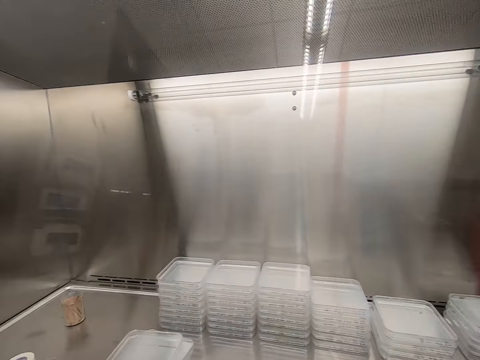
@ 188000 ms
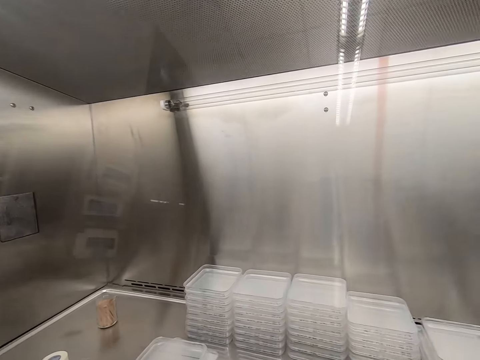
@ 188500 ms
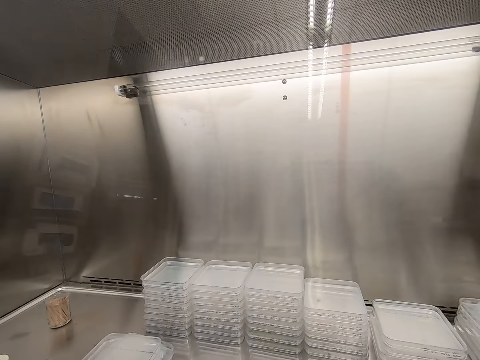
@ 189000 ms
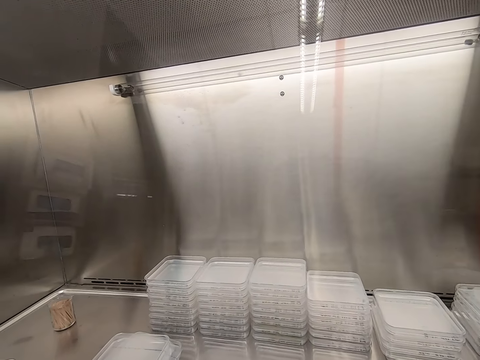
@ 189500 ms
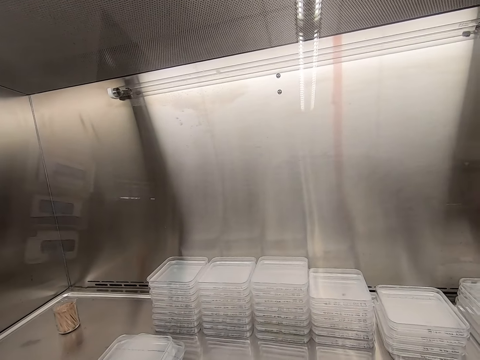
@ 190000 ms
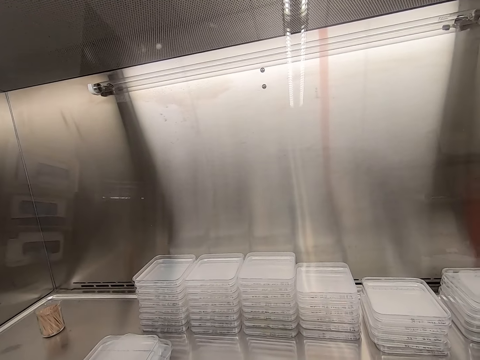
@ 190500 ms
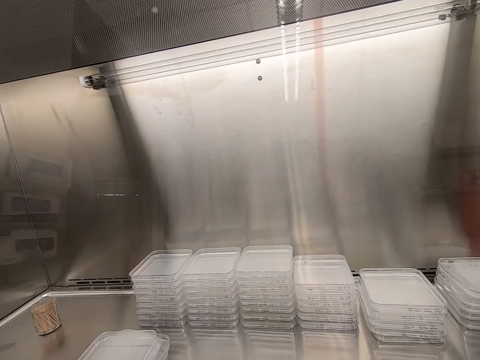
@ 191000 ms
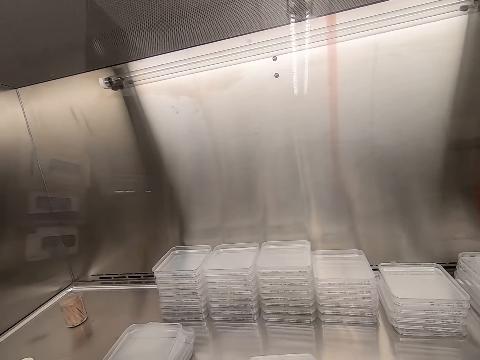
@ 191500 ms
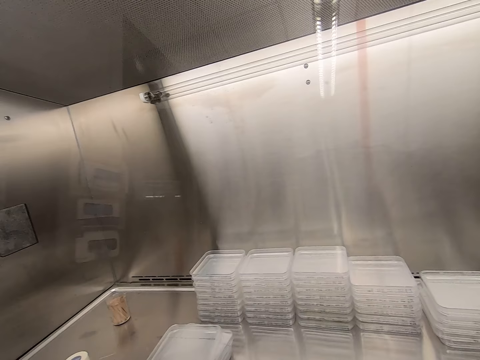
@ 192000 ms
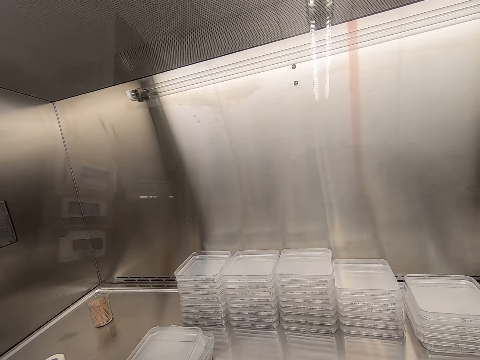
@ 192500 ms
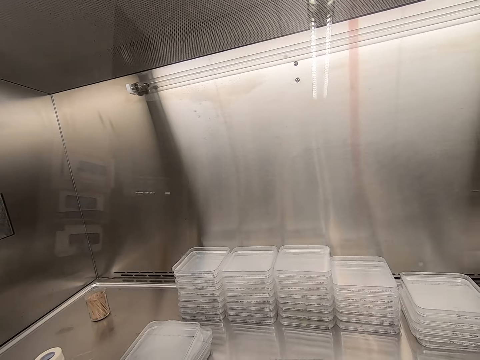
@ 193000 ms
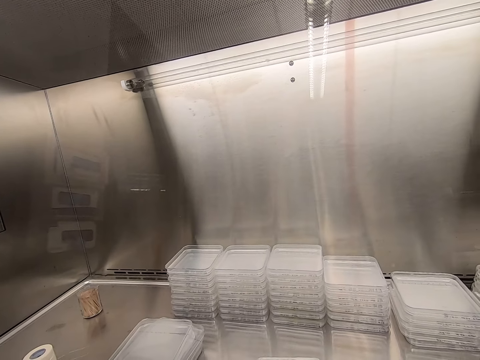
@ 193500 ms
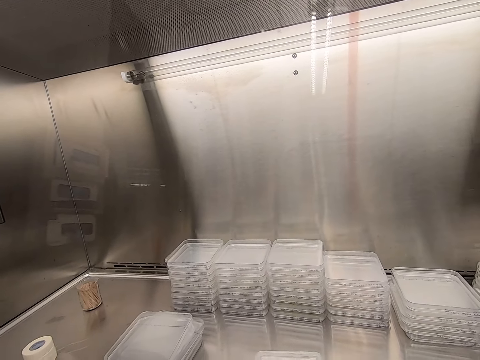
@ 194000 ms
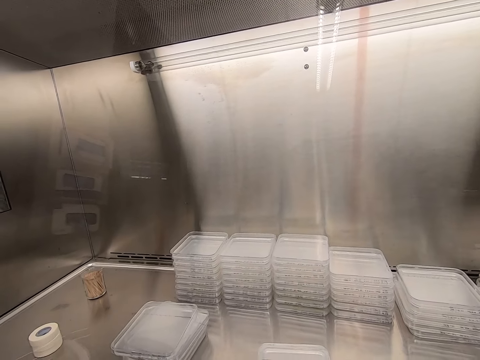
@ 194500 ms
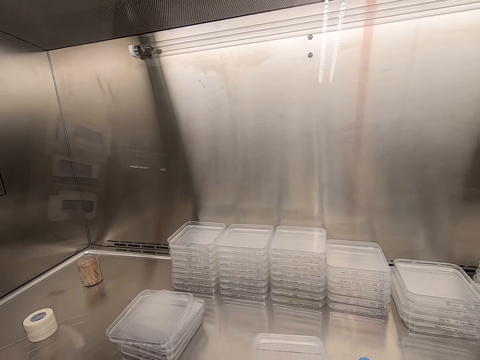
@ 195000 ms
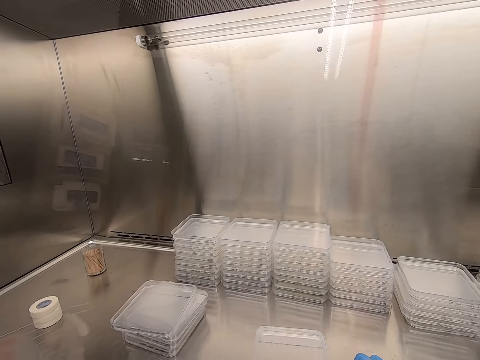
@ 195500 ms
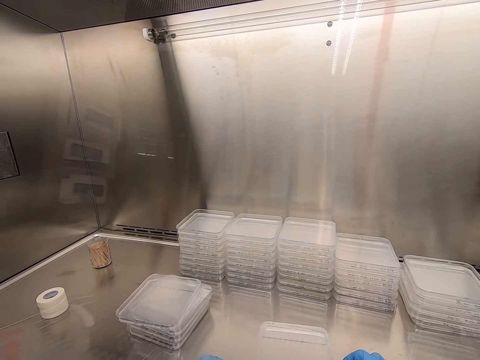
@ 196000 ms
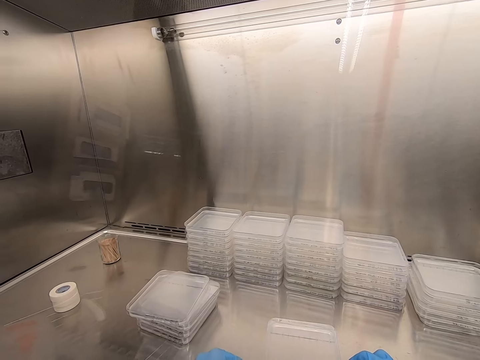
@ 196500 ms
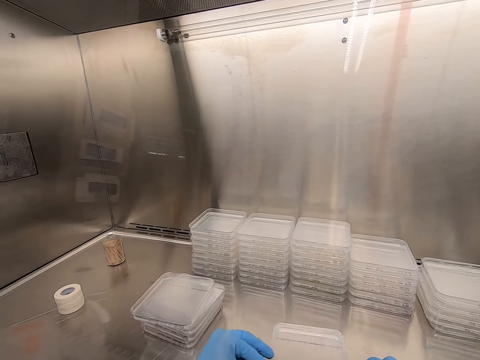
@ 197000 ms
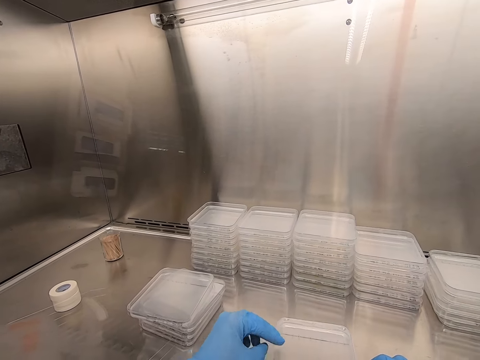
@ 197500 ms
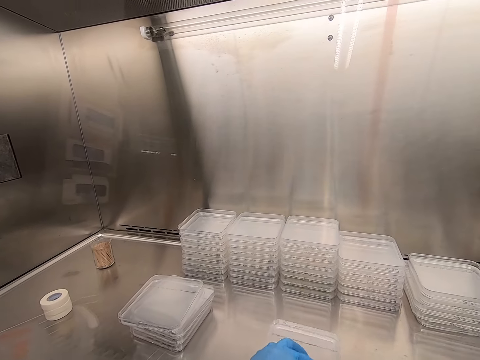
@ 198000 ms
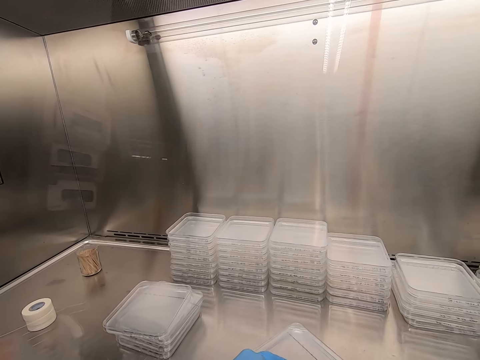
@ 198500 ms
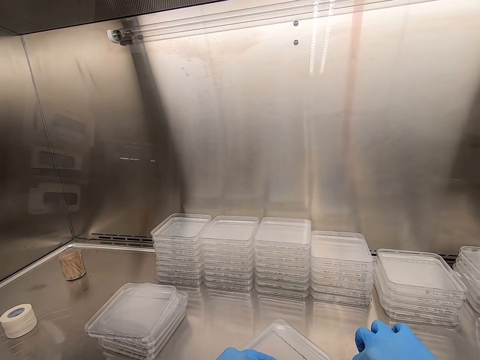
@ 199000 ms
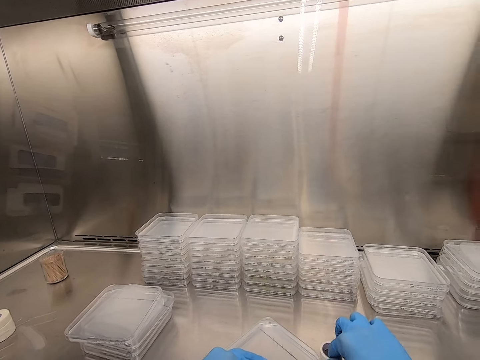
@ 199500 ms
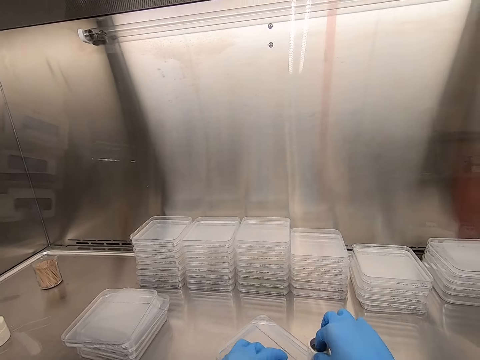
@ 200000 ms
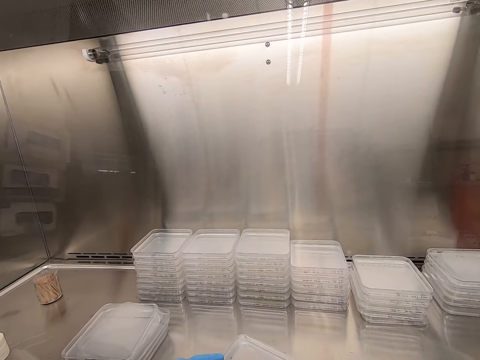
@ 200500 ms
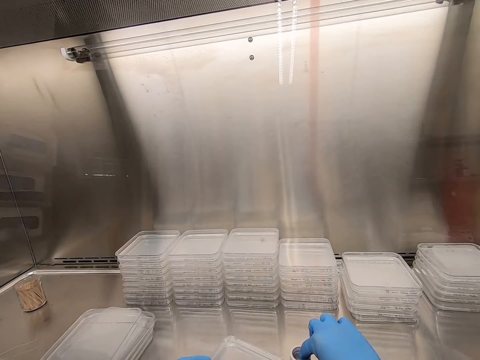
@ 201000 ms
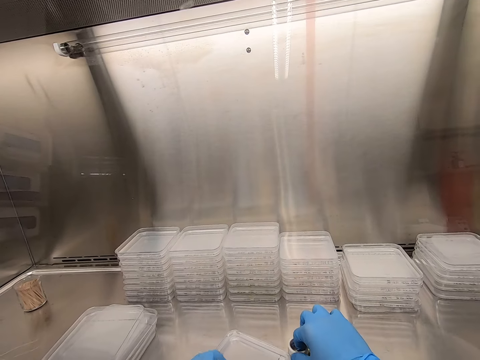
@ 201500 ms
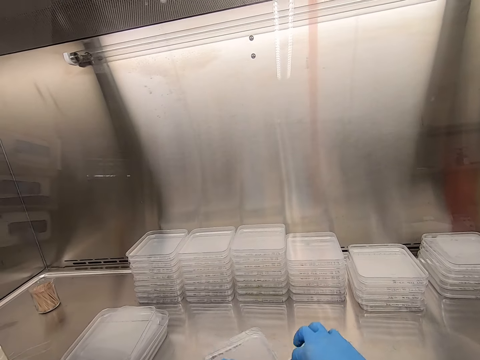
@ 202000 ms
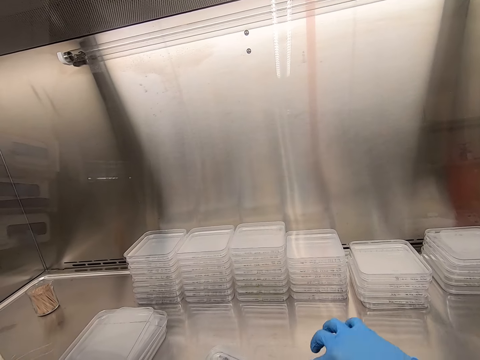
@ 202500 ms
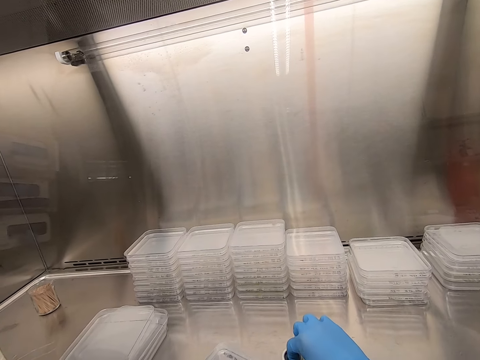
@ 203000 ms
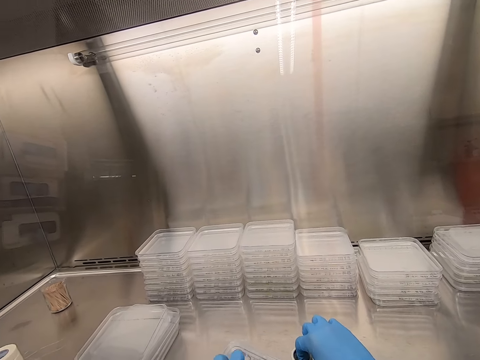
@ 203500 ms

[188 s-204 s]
The camera wearer wraps the container with sellotape.

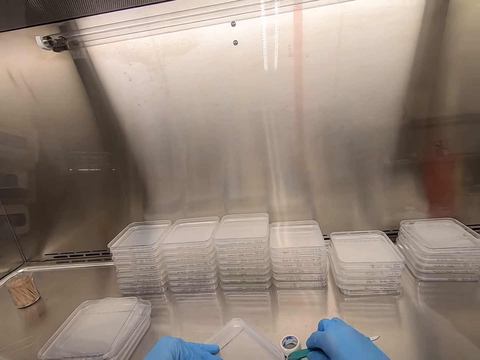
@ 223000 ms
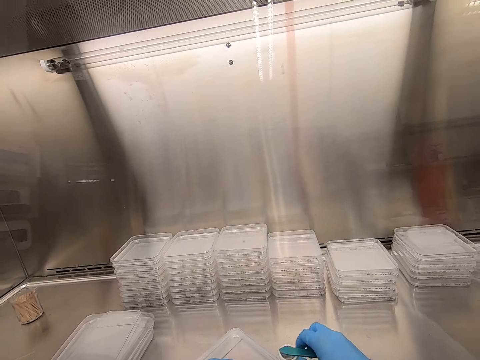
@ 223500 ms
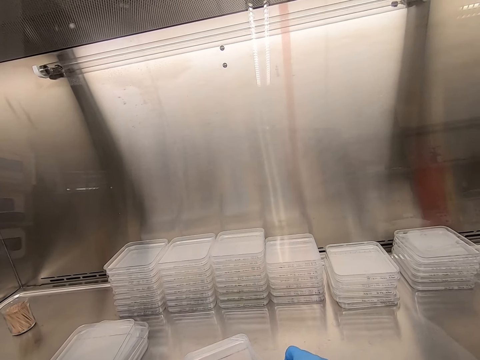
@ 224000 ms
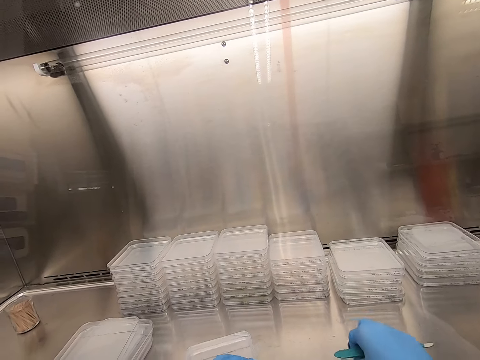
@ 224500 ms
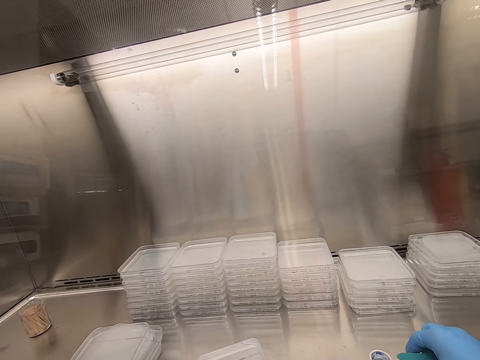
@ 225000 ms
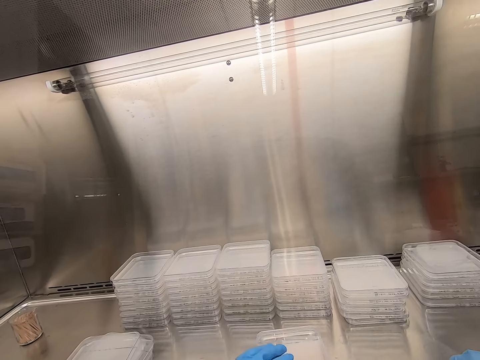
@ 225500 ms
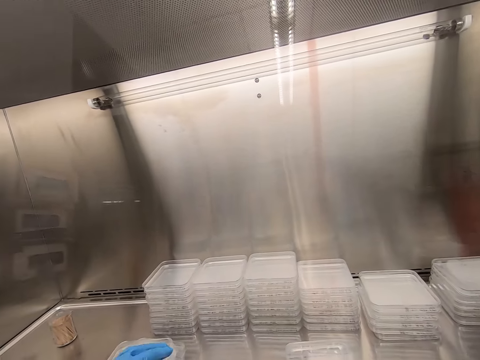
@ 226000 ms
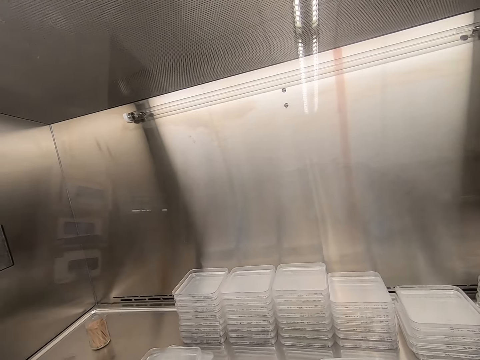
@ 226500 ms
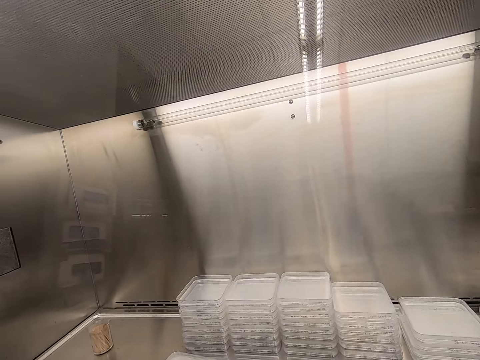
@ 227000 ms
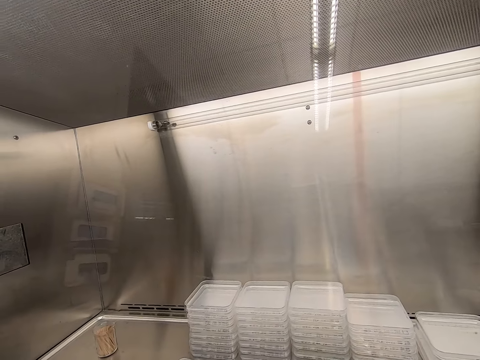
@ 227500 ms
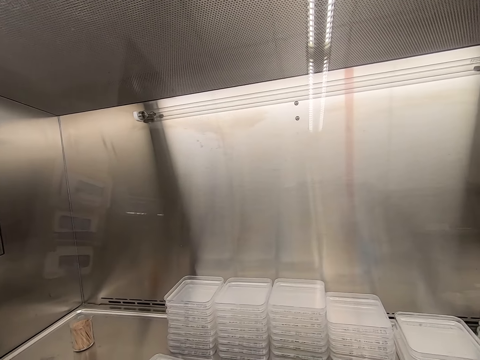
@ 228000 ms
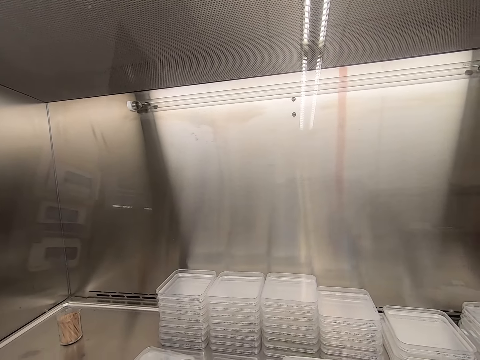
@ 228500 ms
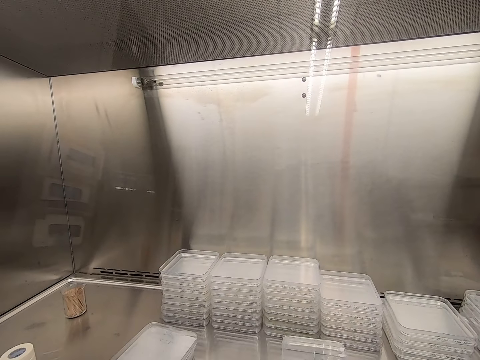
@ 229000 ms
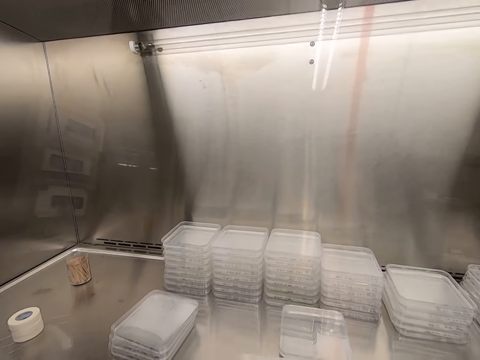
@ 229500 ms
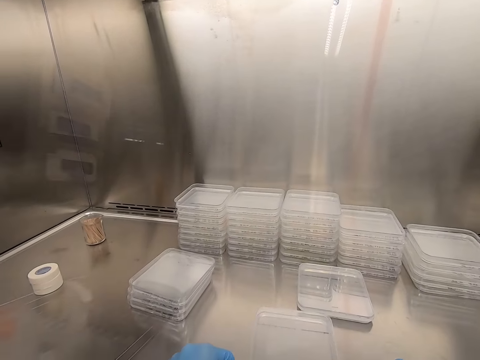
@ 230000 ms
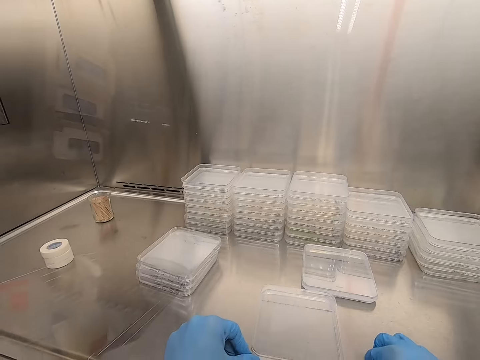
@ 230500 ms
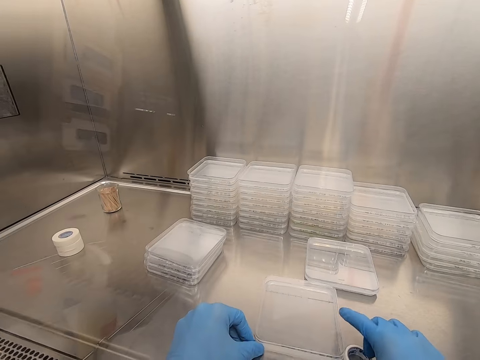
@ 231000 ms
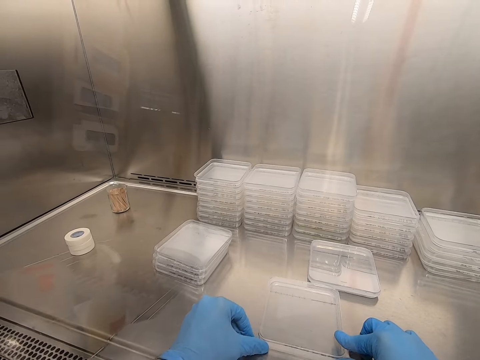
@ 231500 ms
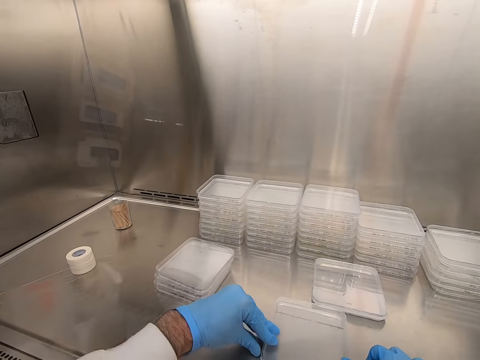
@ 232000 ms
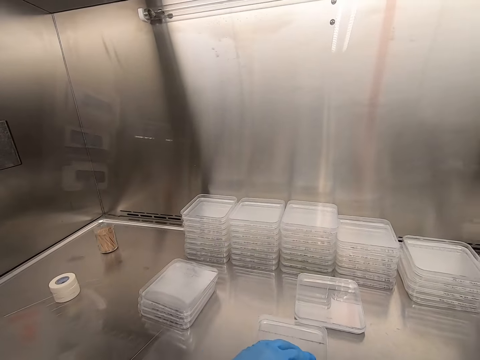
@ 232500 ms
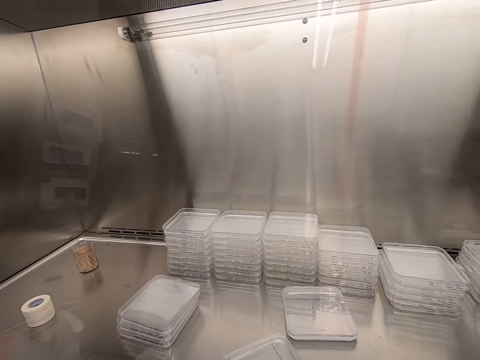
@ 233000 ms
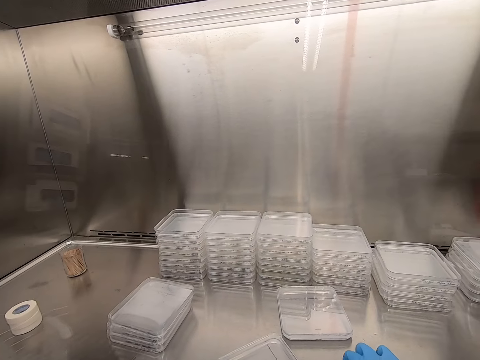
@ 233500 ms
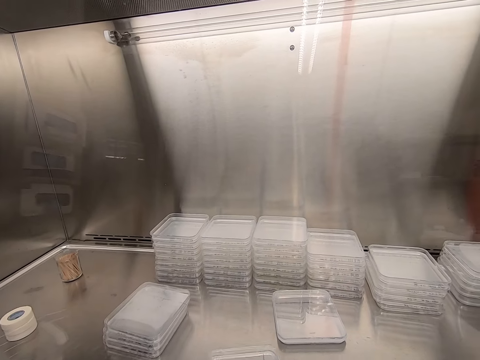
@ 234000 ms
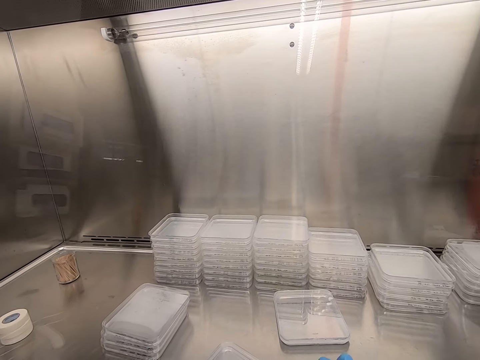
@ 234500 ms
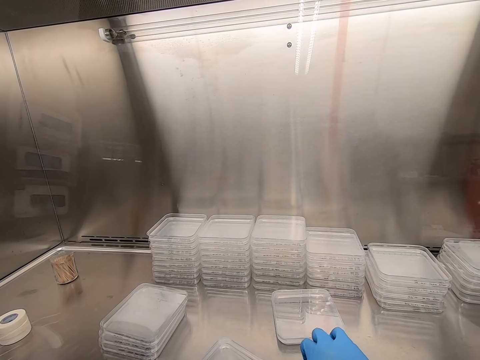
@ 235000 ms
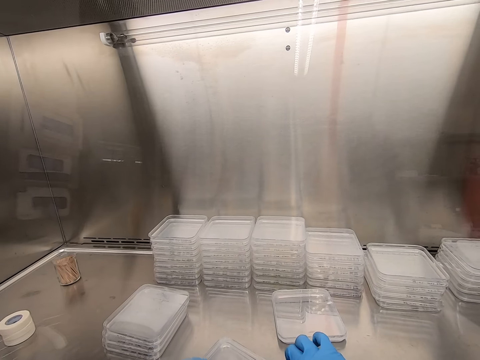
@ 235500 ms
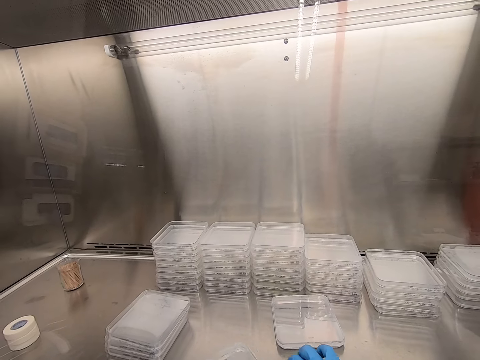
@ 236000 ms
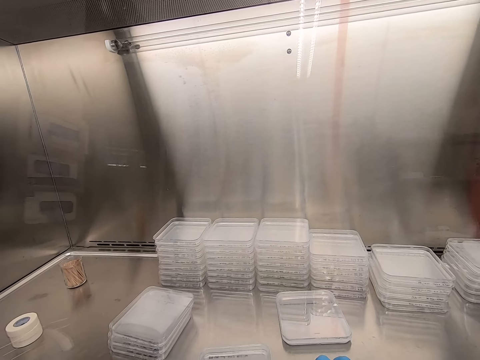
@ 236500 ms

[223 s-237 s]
The camera wearer smoothens the jar's edges. They pick up another container from the table. They stare at the containers on the table. They roll the sellotape round the Perspex jar.
